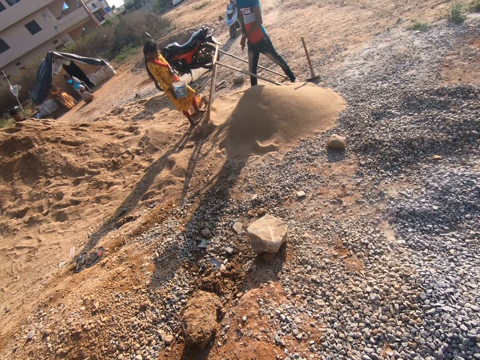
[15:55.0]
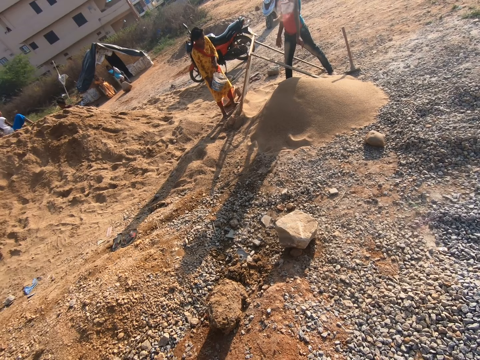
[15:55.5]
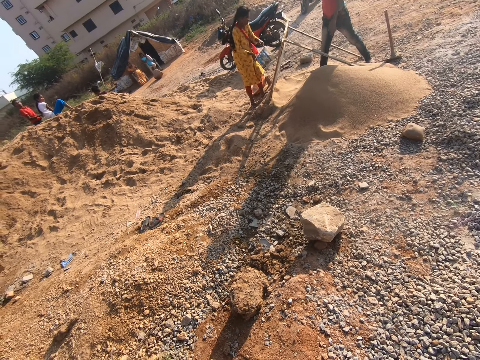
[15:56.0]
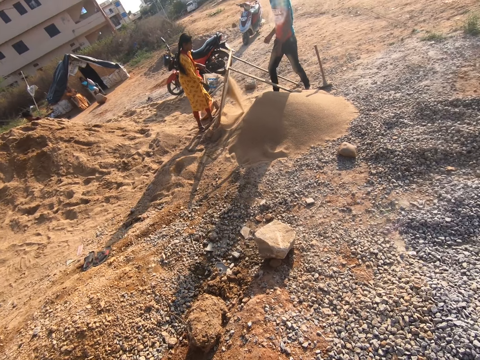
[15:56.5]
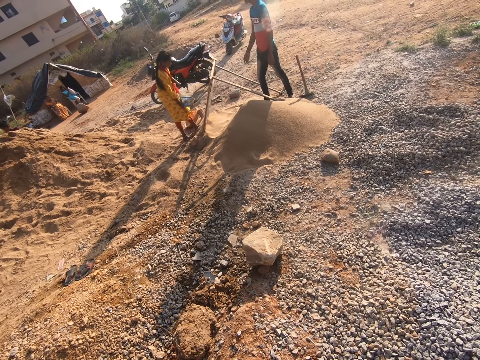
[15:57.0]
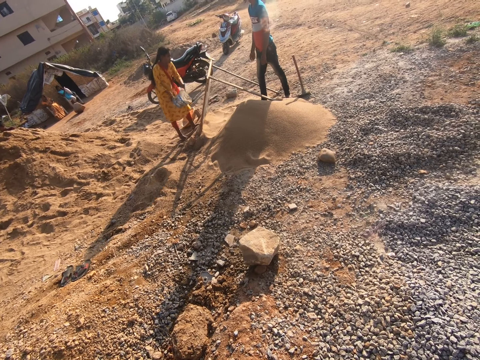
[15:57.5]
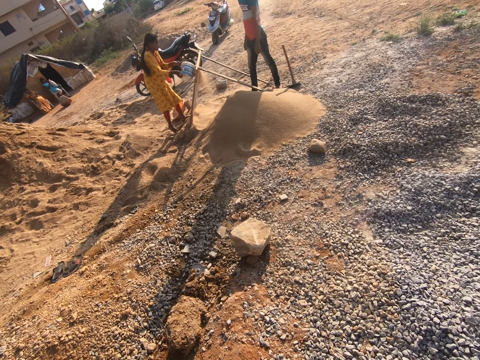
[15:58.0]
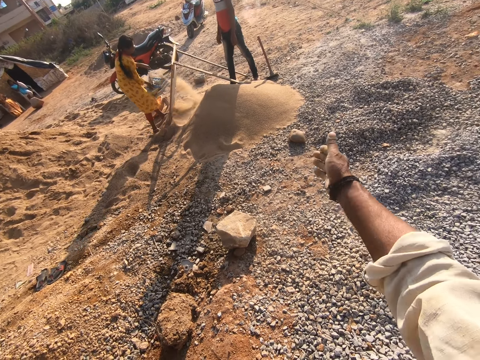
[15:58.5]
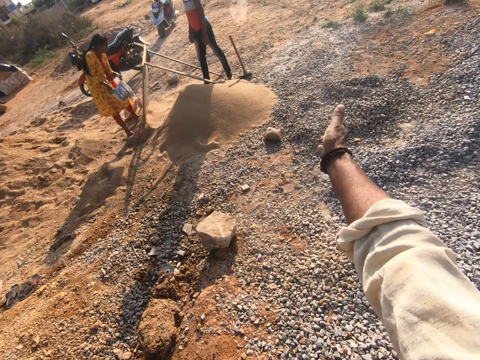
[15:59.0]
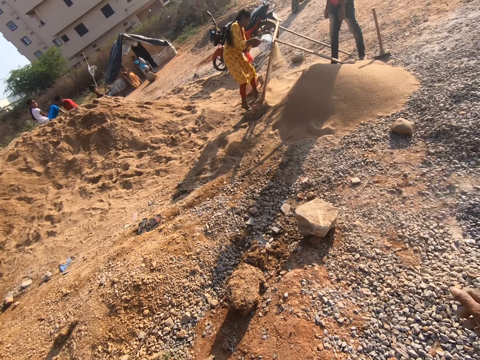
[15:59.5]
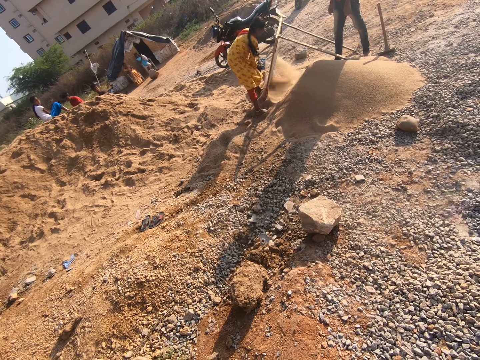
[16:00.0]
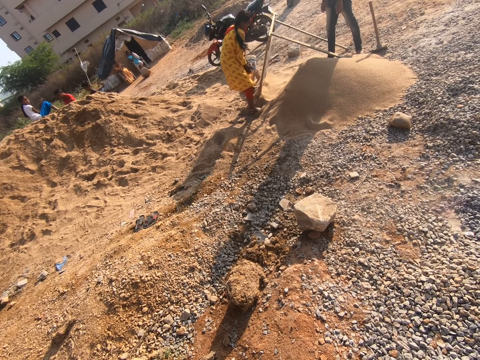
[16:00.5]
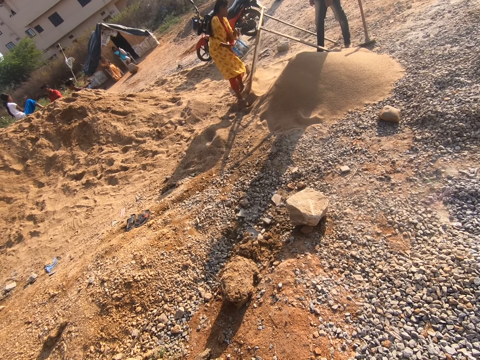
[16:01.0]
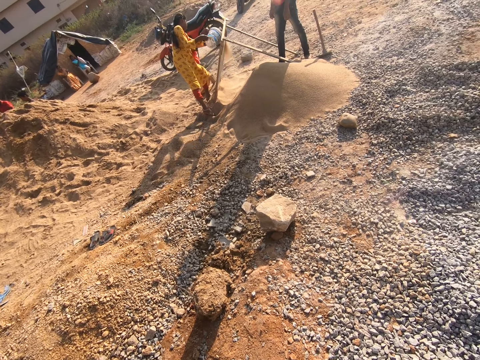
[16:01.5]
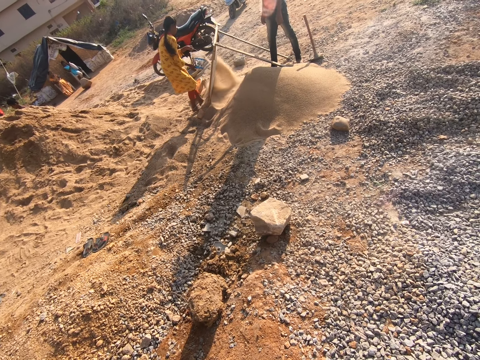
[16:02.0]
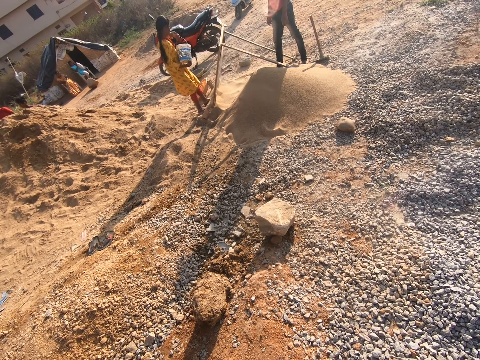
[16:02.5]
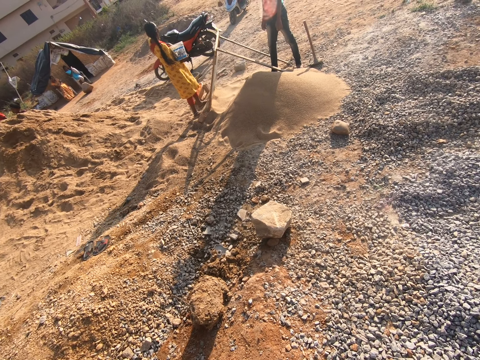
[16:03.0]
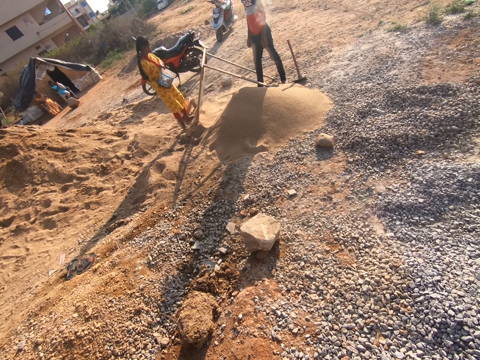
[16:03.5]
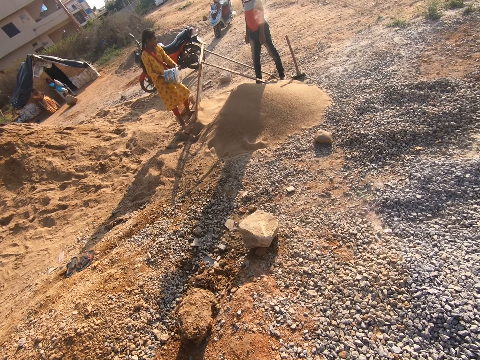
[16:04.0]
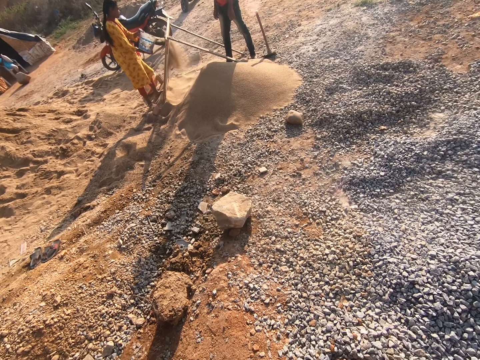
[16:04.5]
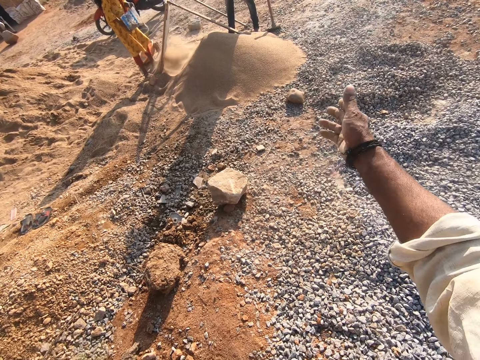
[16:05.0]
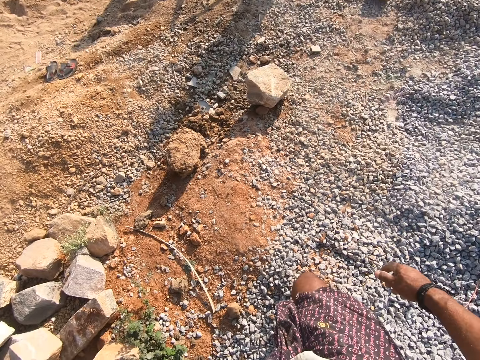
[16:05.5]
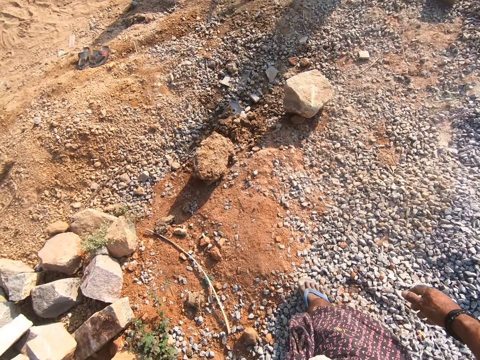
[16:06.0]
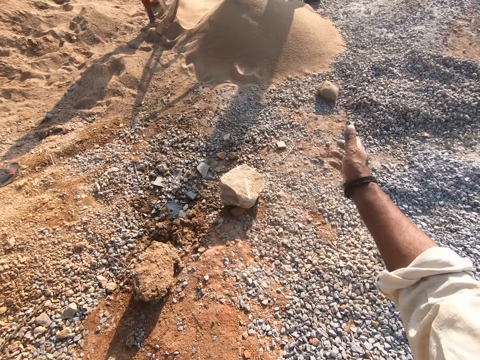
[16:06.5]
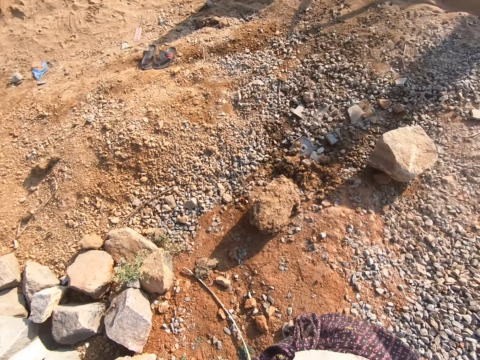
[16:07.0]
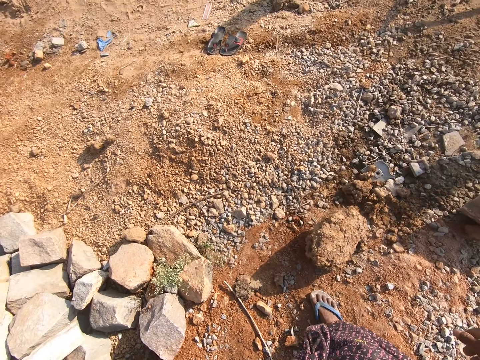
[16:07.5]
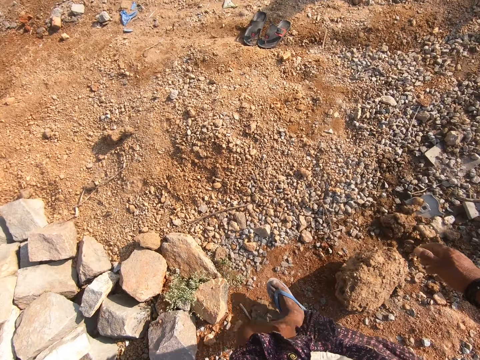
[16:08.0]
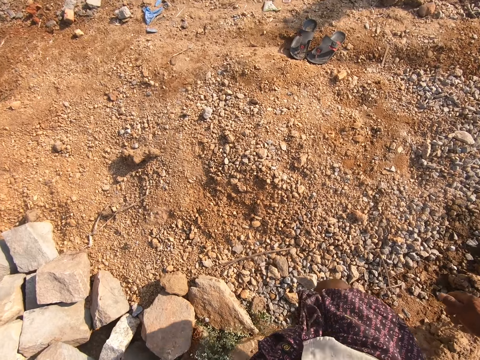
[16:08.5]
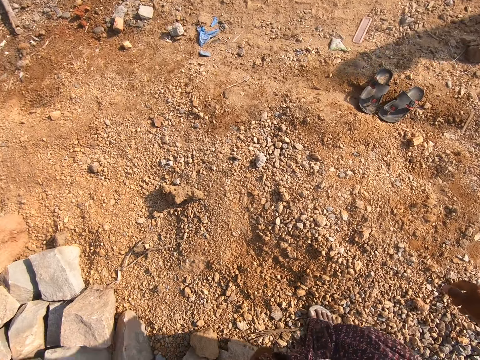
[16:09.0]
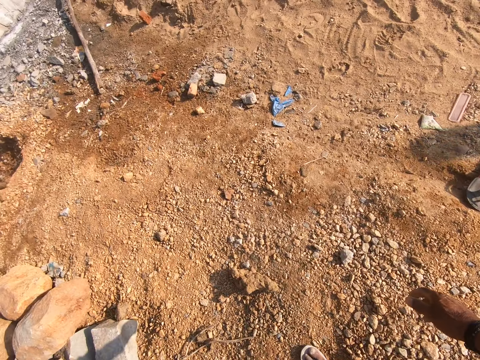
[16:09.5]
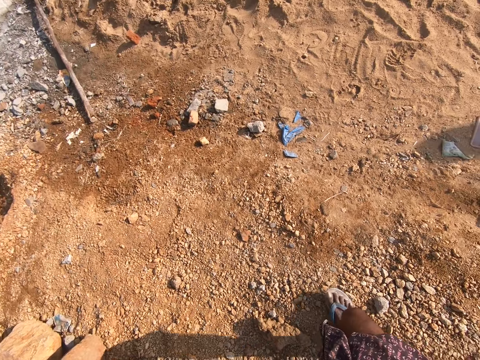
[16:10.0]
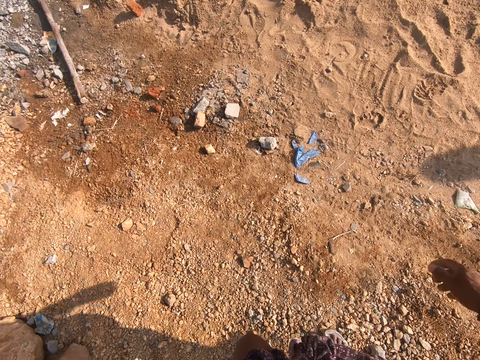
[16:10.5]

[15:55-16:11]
The man talks to the camera wearer. The camera wearer talks to the man and moves their hand. They talk to the man. They walk.

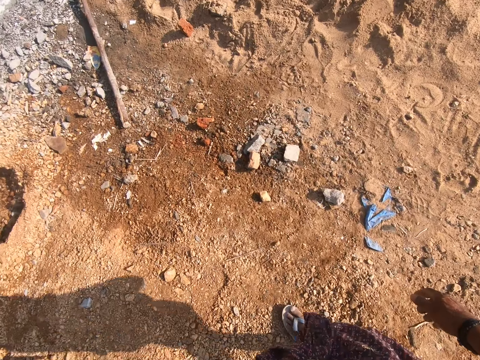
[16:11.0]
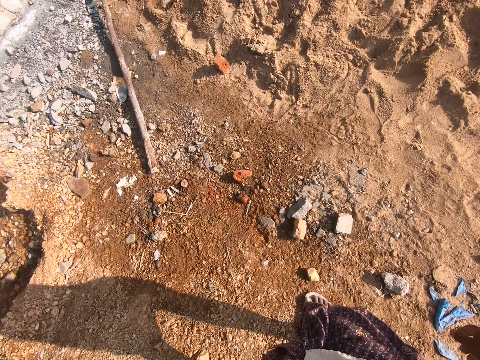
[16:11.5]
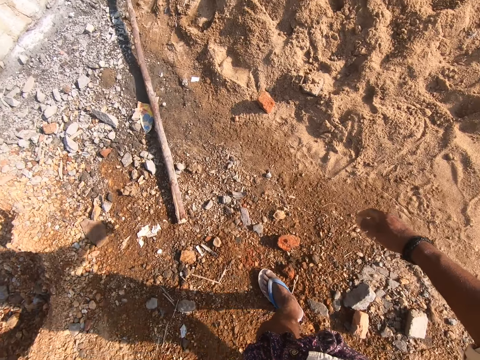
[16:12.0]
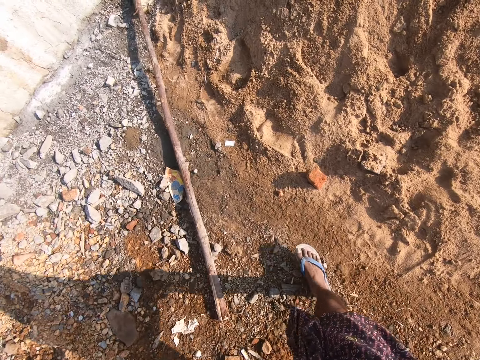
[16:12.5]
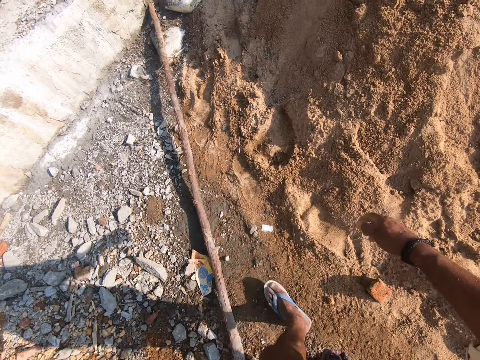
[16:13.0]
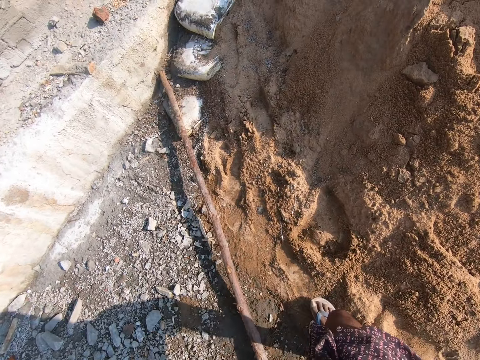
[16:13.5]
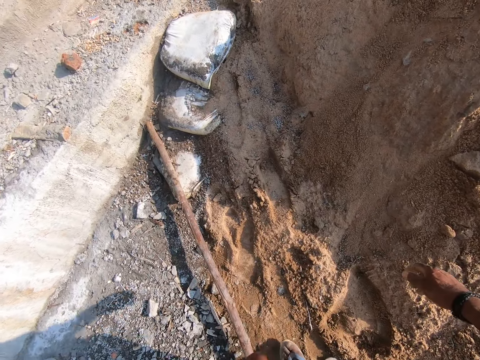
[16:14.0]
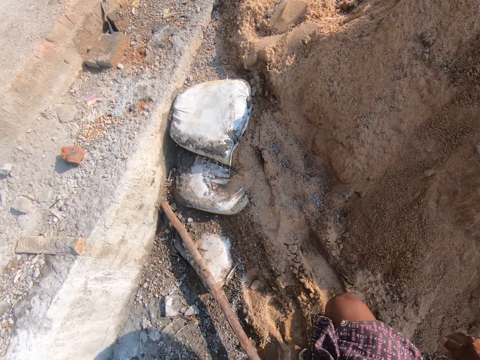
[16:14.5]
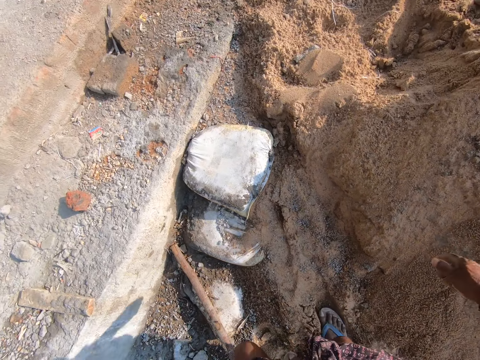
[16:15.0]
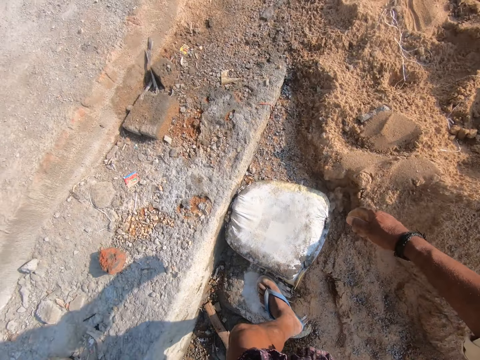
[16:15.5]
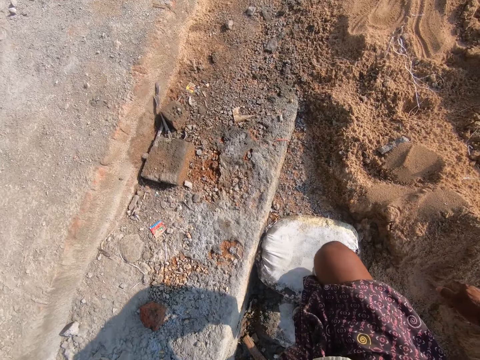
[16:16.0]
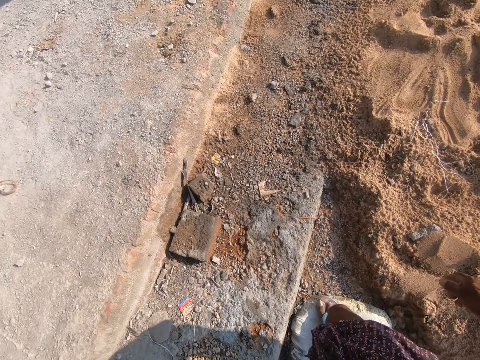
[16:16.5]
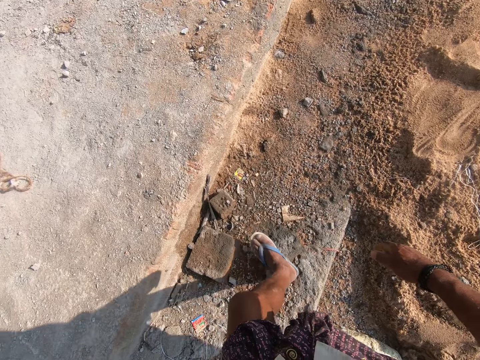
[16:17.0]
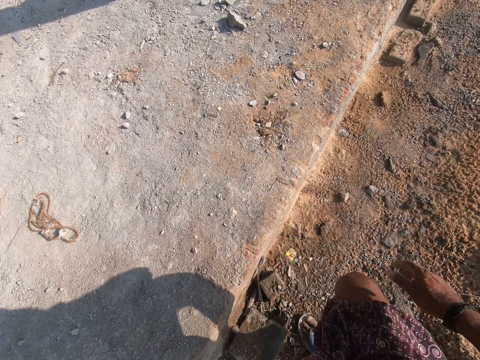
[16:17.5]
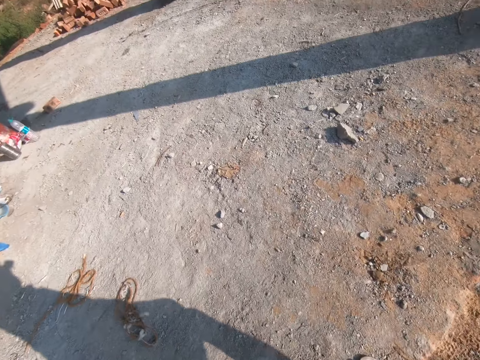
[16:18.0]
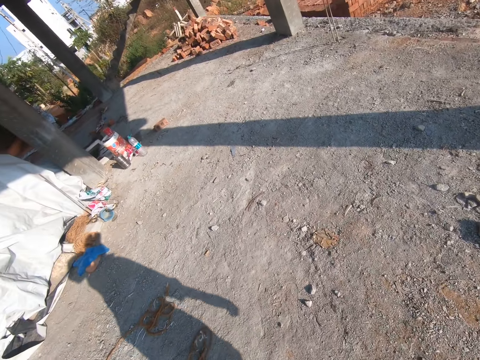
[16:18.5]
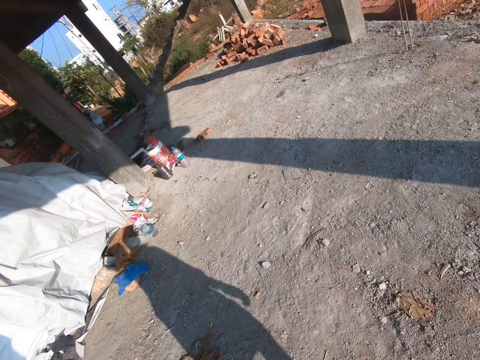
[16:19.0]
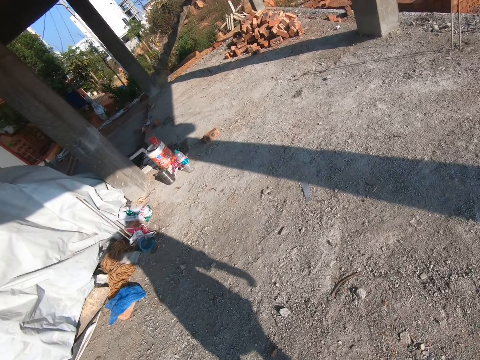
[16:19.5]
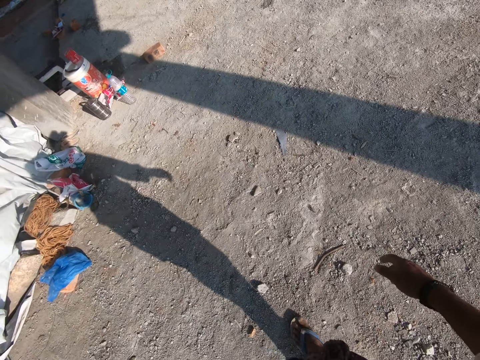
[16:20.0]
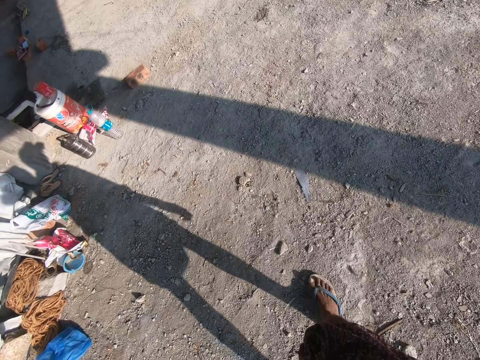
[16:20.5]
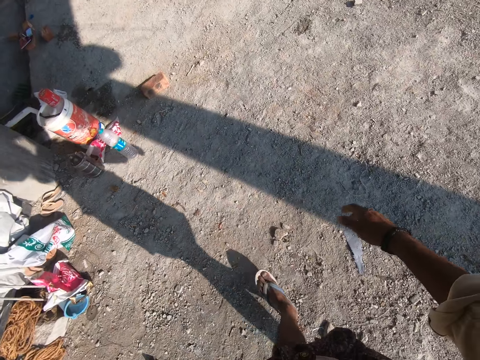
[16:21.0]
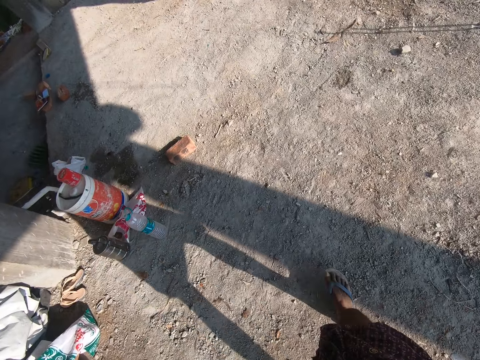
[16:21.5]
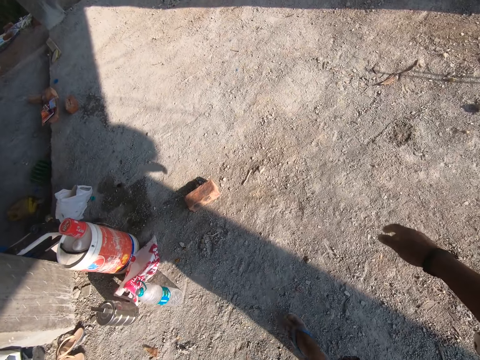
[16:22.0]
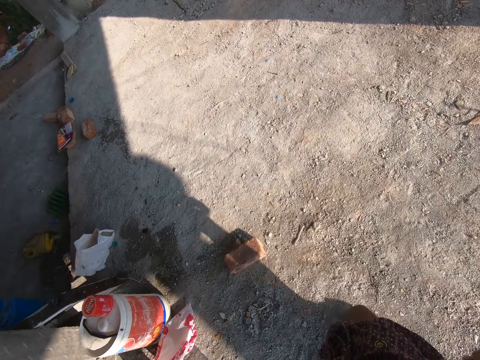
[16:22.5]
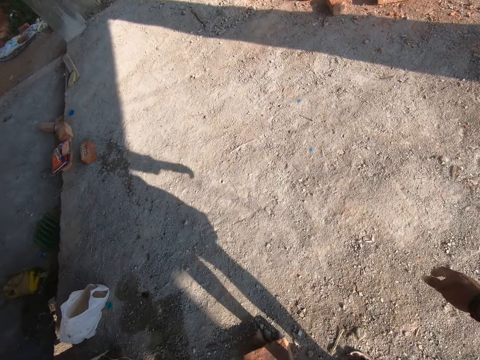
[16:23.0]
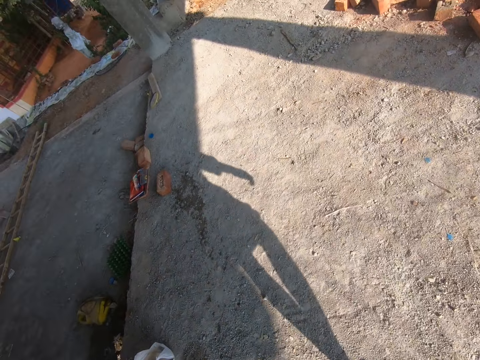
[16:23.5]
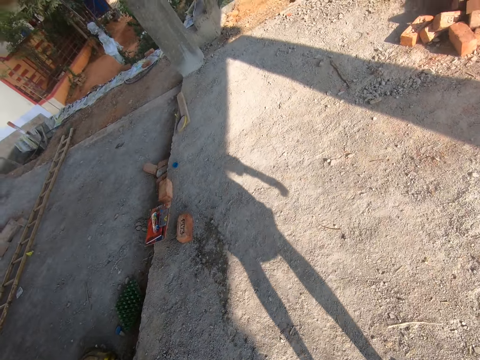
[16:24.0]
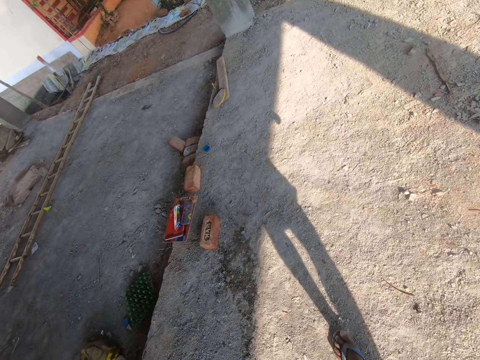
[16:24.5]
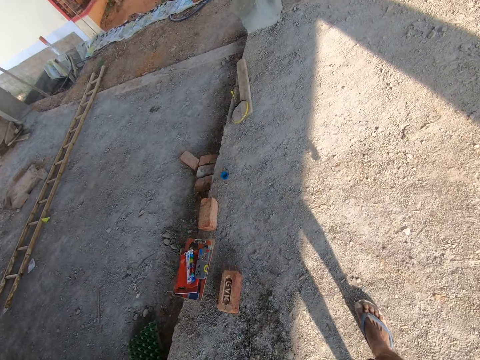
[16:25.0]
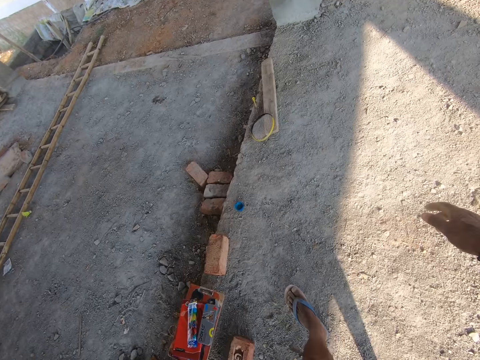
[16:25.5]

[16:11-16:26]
The camera wearer coughs.
